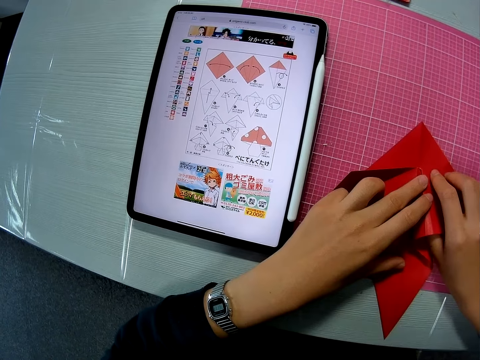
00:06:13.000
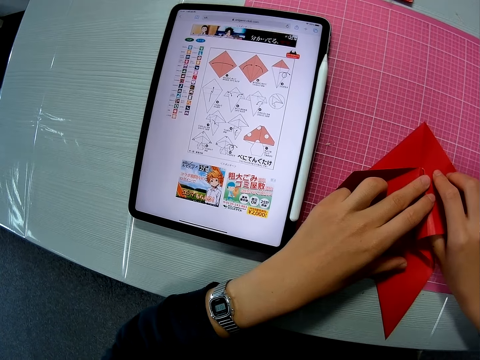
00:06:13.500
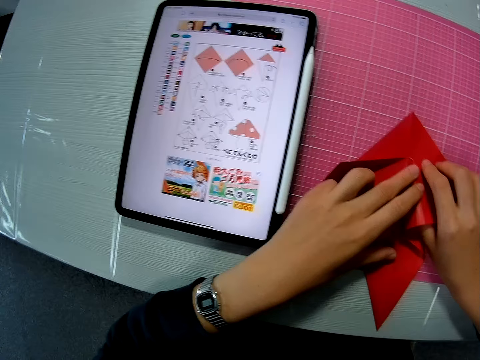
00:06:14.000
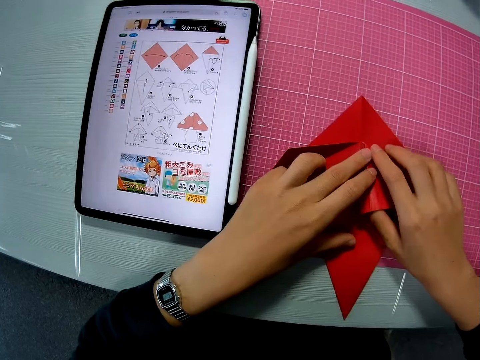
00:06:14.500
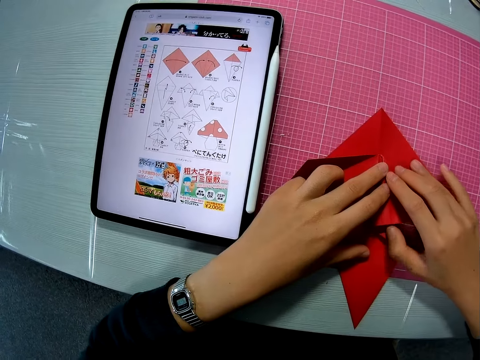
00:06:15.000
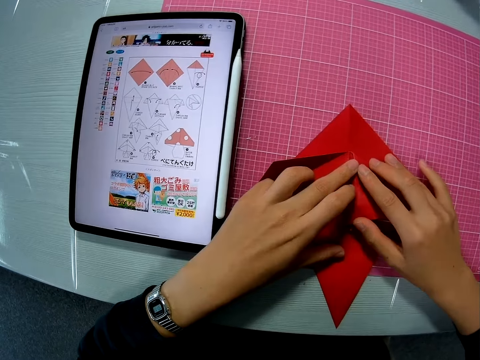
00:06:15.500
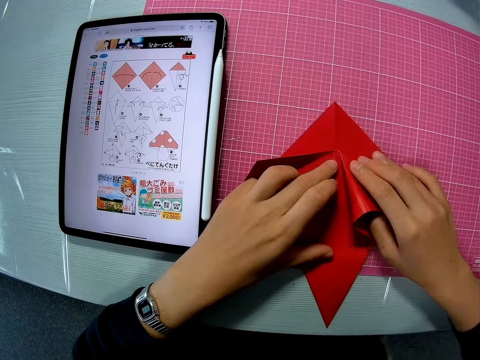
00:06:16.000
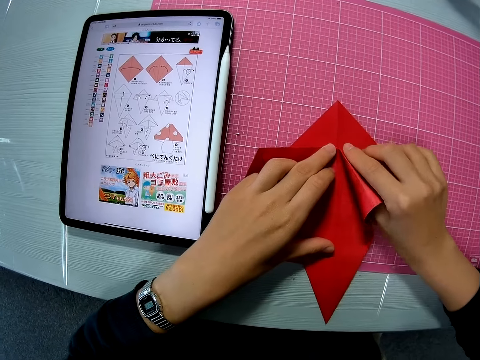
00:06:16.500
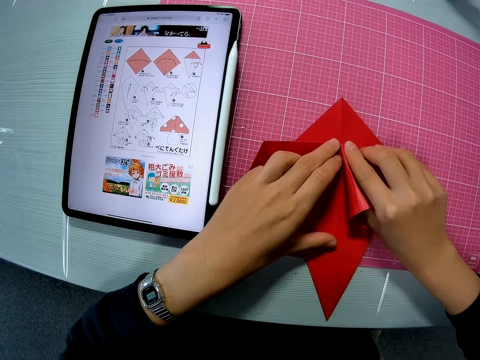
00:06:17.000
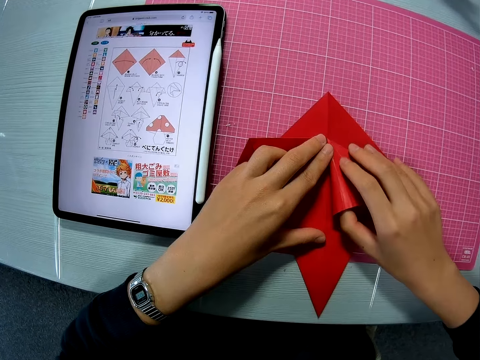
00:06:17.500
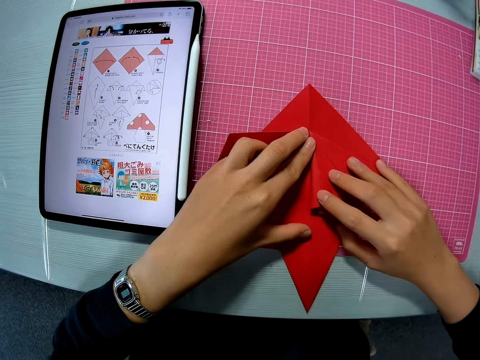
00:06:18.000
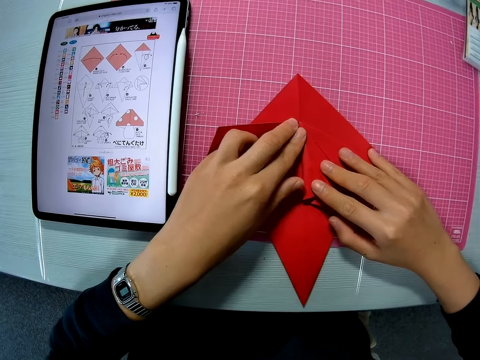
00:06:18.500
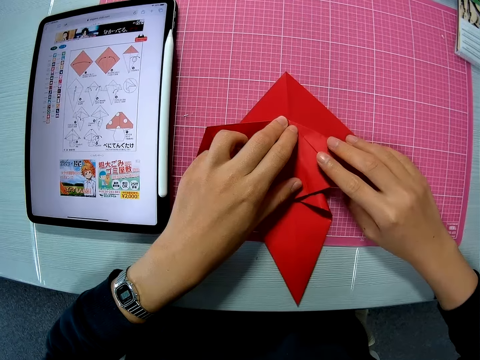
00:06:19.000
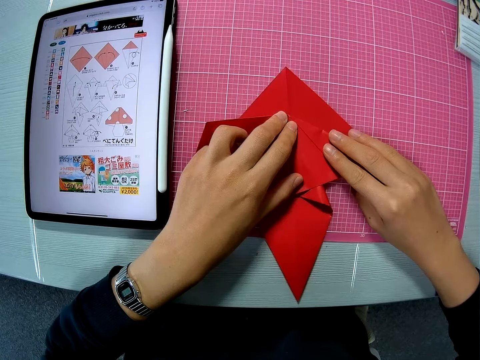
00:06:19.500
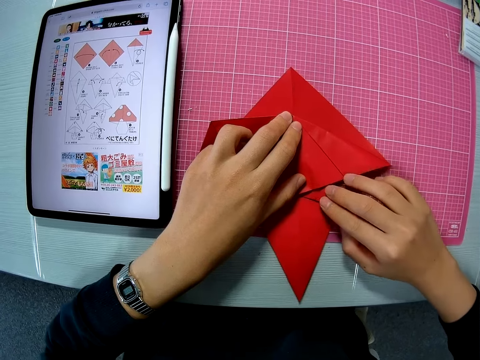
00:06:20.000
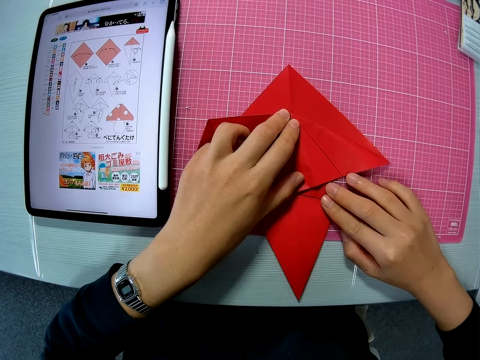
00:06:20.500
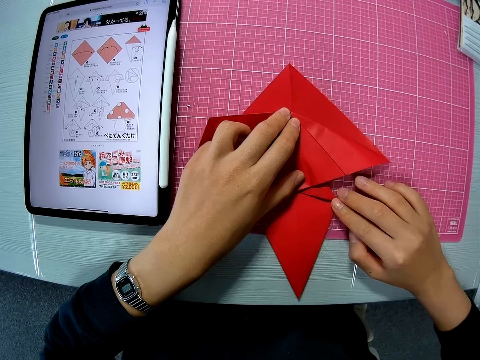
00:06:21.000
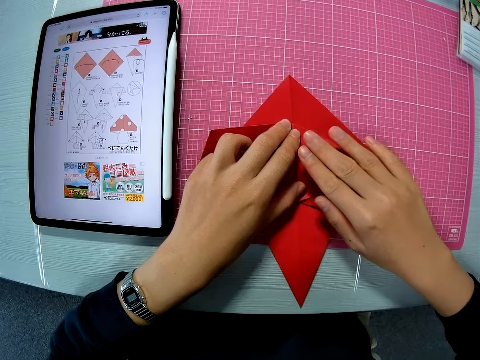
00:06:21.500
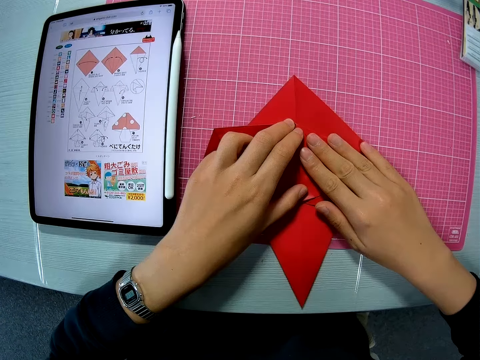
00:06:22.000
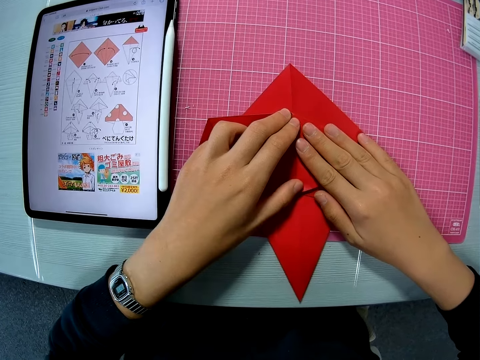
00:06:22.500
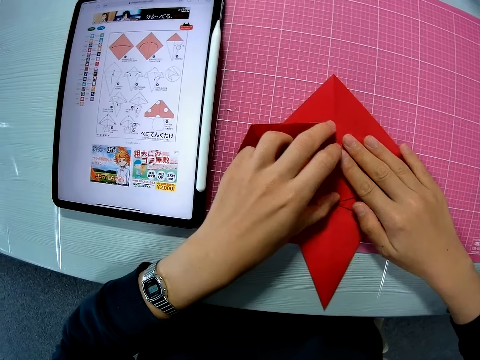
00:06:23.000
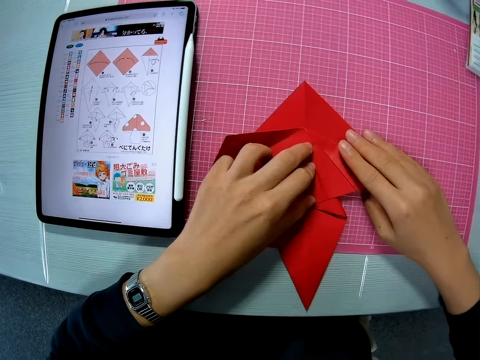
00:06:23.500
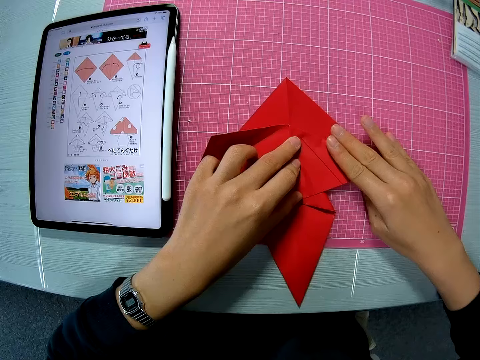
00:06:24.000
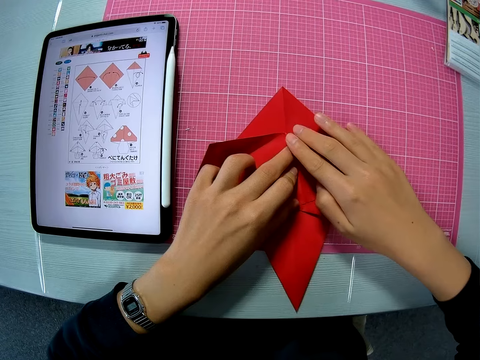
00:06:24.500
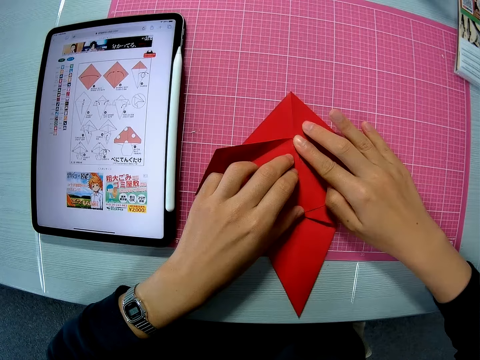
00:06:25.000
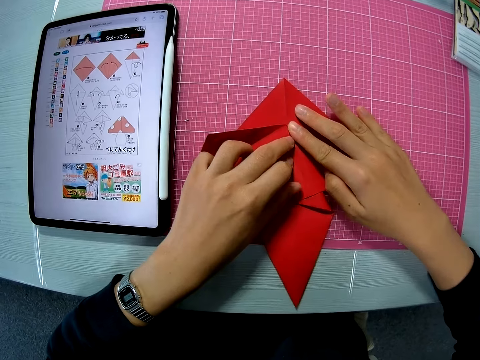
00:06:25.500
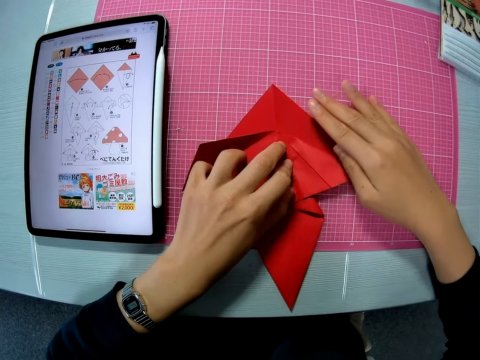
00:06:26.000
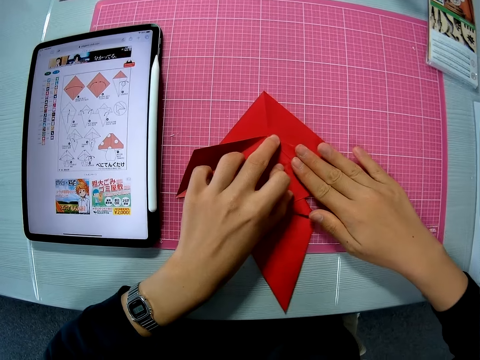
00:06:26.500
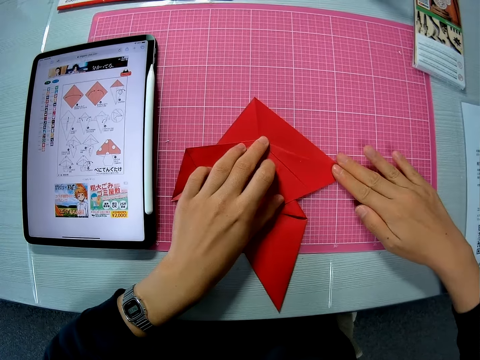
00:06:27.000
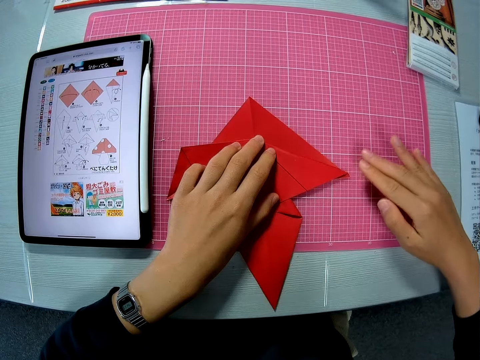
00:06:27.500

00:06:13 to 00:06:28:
The camera wearer removes his thumb from the craft paper. He flattens the craft paper.

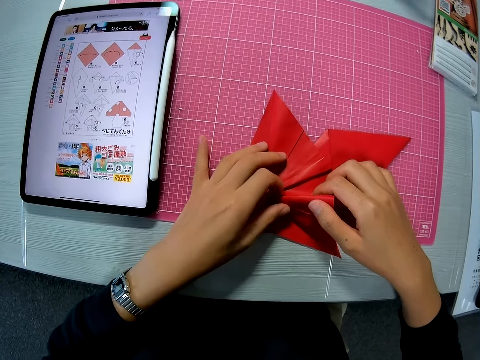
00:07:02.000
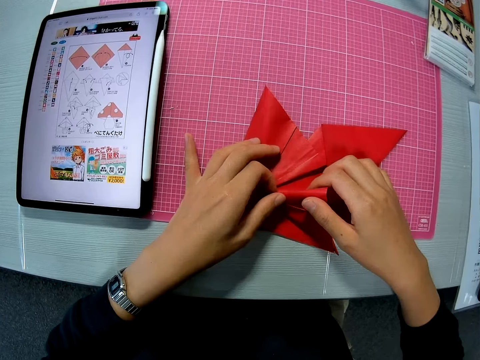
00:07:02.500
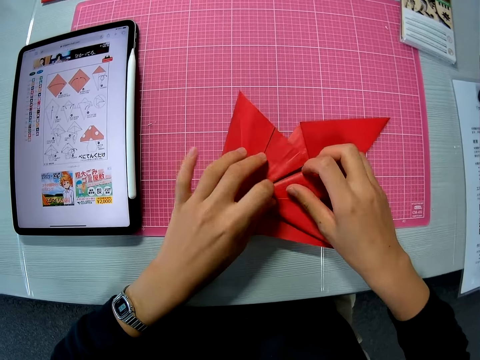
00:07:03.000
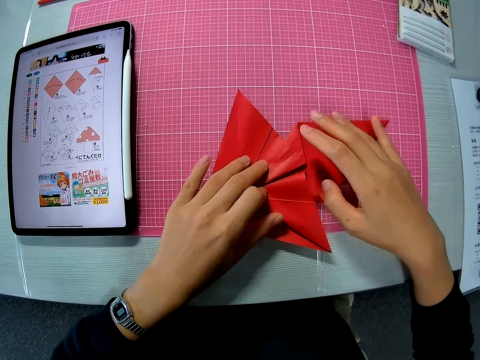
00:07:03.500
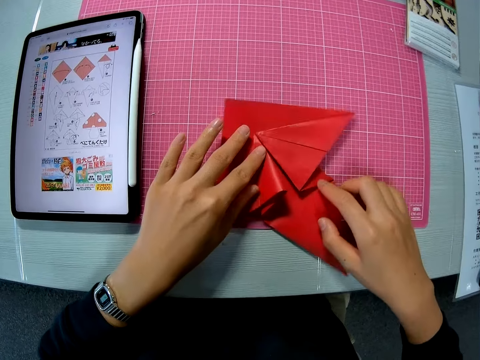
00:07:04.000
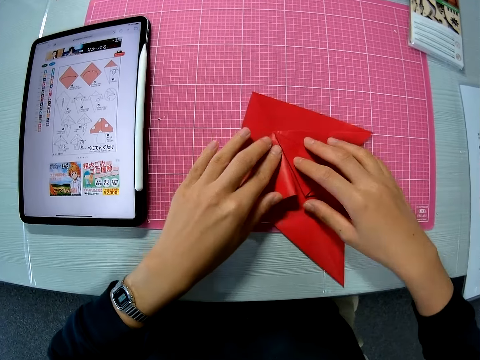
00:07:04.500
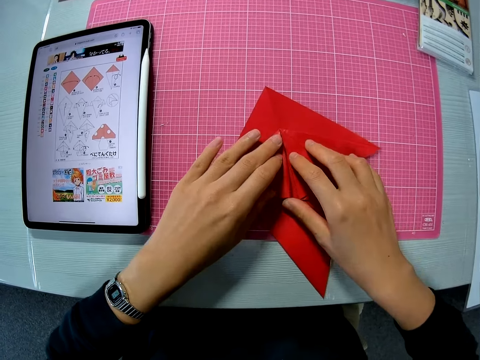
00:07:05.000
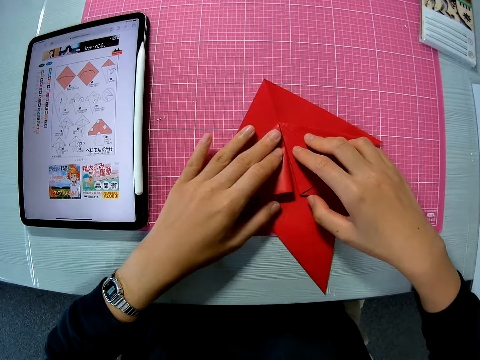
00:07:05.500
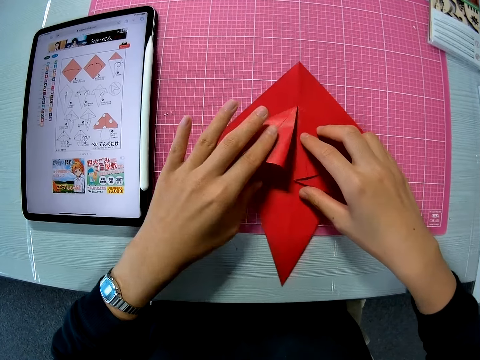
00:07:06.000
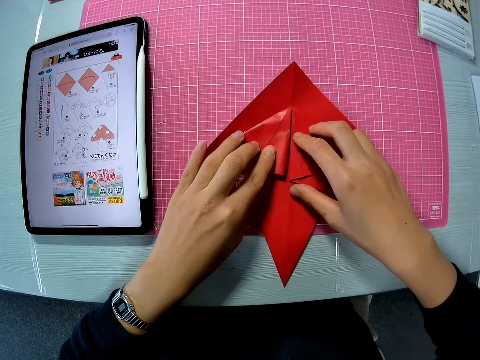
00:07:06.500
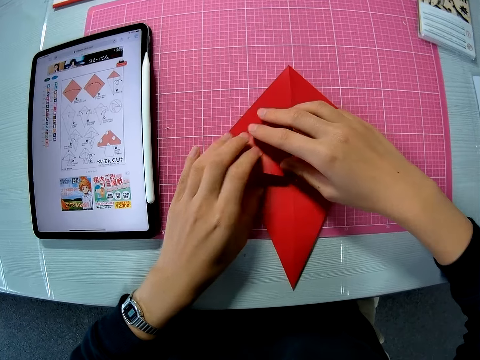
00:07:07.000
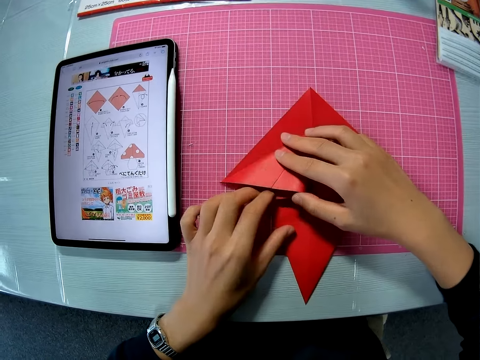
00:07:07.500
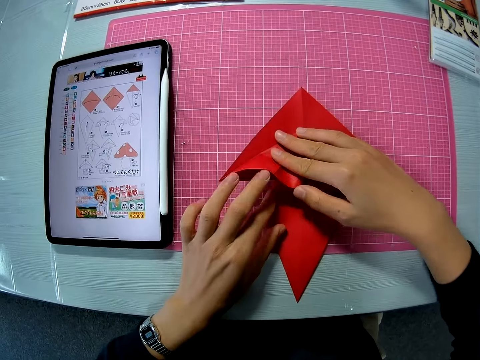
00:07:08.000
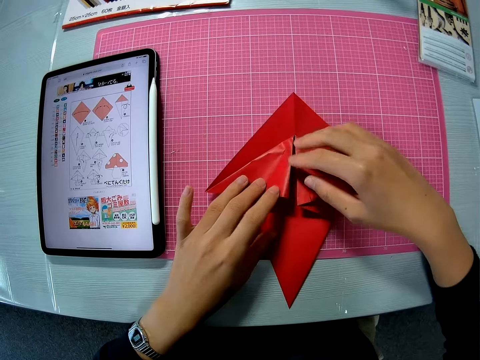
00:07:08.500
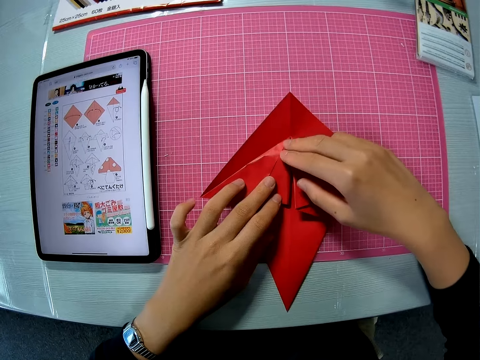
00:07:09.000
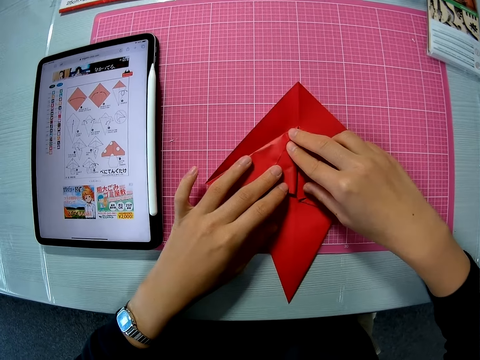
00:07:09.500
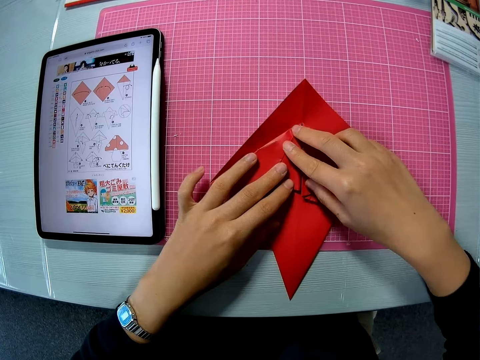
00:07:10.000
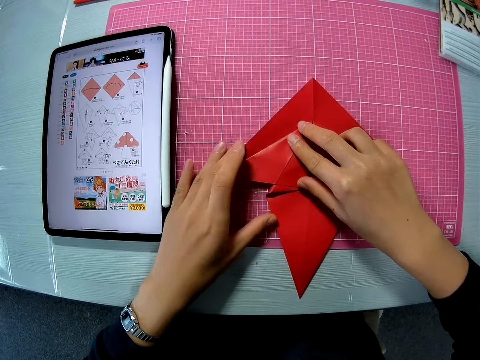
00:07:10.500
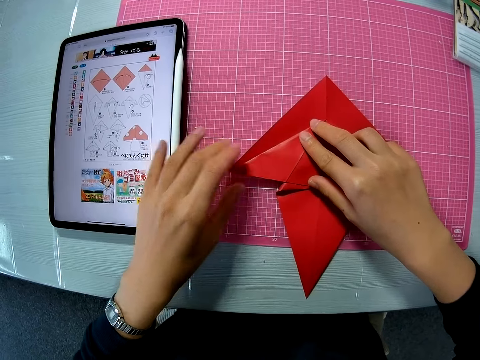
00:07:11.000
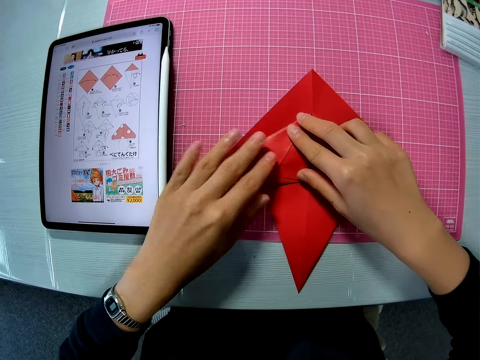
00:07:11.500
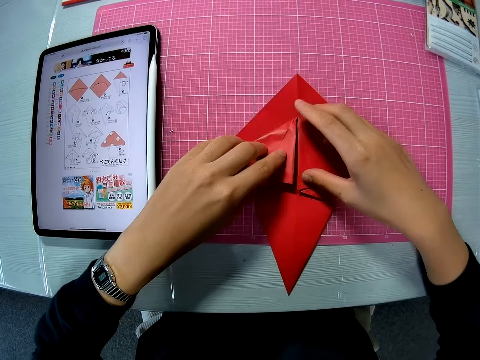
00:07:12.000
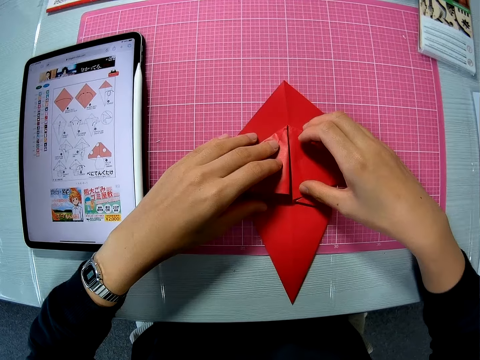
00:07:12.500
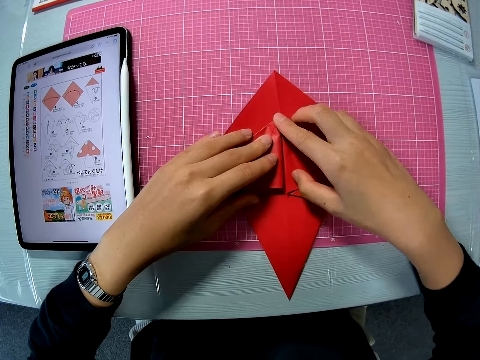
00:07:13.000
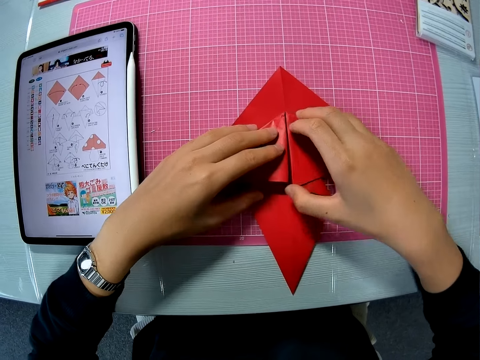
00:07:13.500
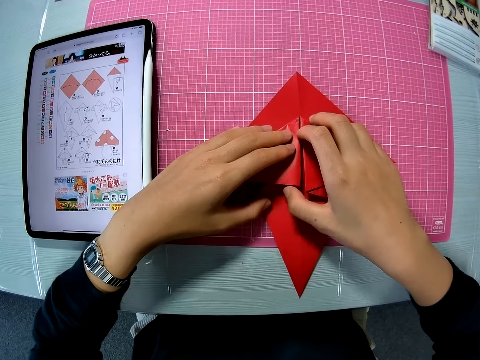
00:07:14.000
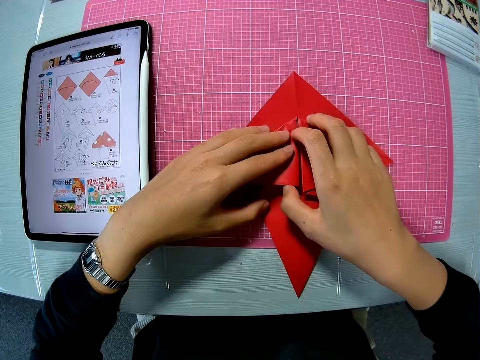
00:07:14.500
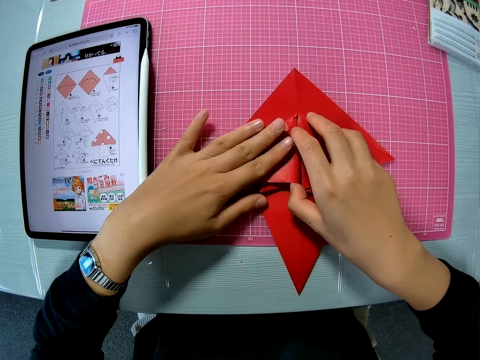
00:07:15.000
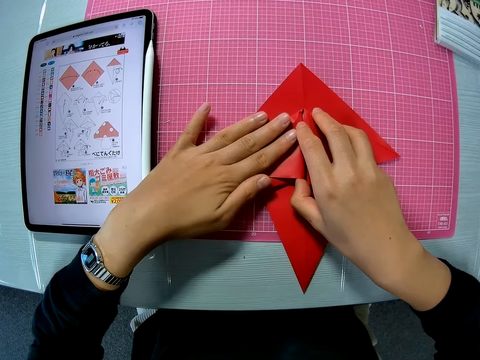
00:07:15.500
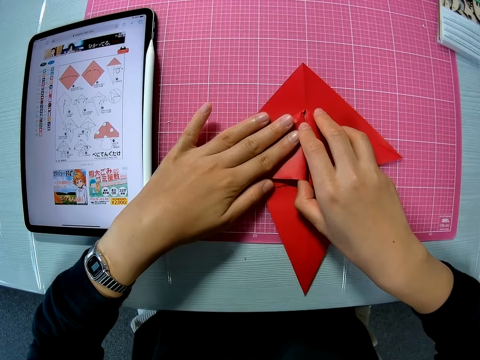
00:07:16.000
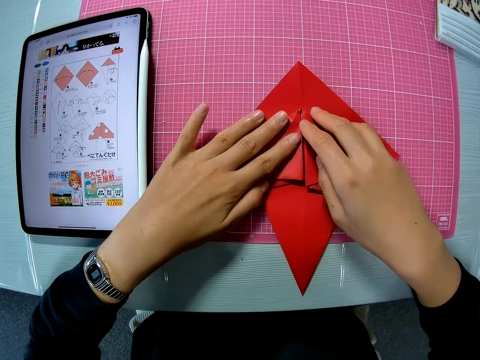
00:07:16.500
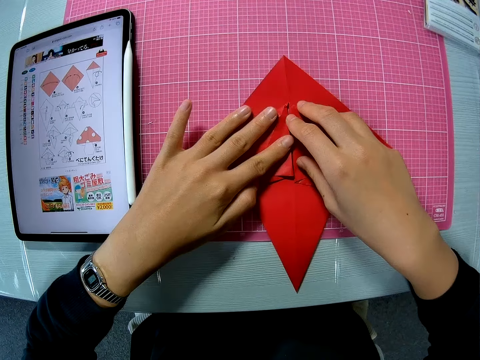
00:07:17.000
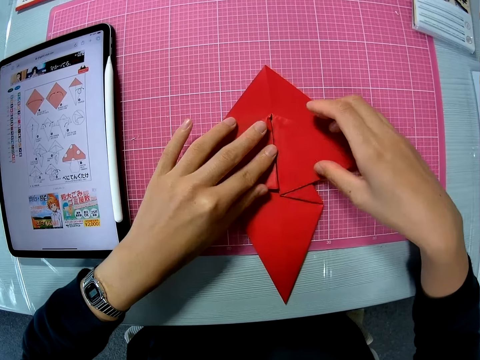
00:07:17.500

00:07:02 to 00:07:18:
The camera wearer folds the craft paper. They flatten the left side of the craft paper.
